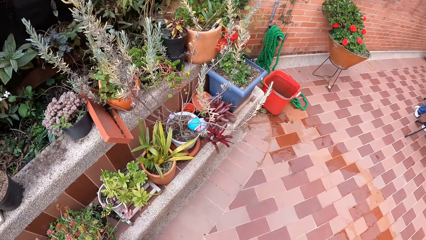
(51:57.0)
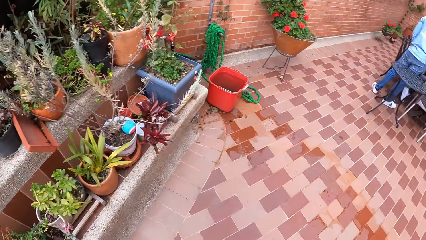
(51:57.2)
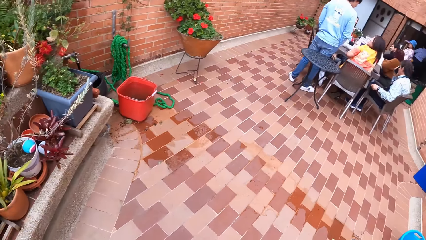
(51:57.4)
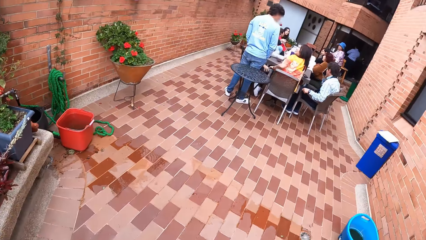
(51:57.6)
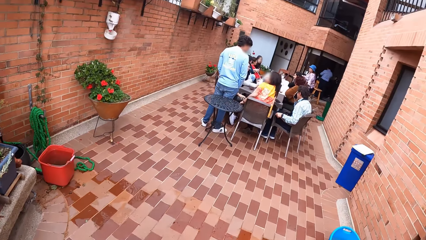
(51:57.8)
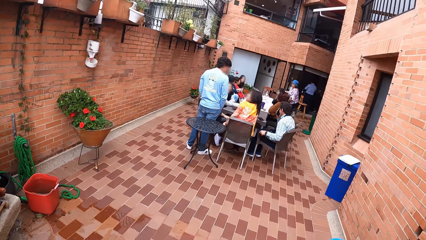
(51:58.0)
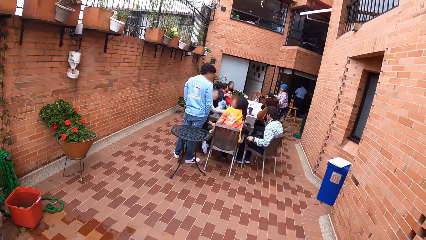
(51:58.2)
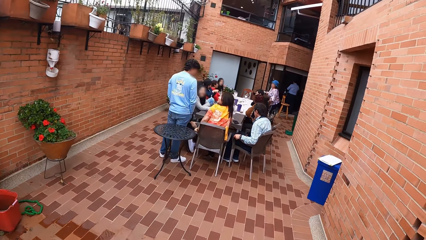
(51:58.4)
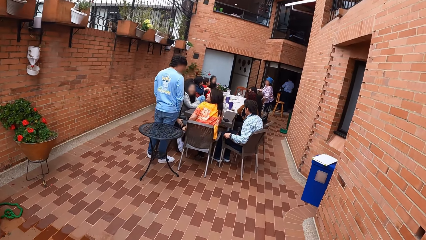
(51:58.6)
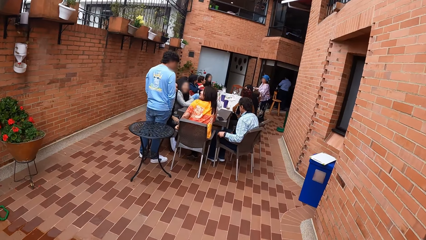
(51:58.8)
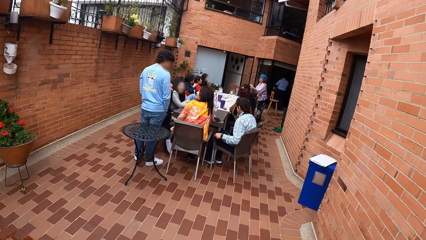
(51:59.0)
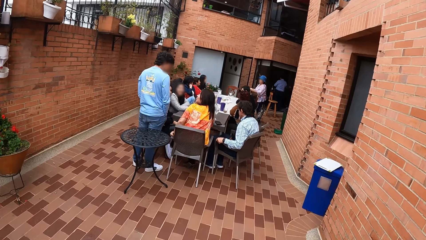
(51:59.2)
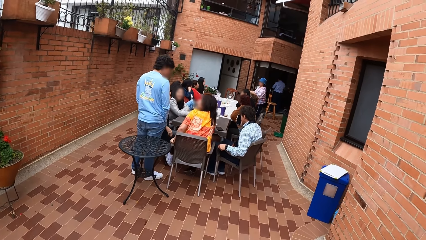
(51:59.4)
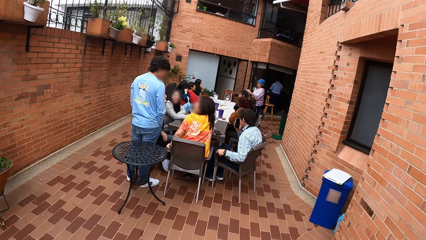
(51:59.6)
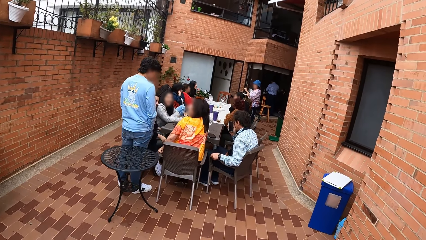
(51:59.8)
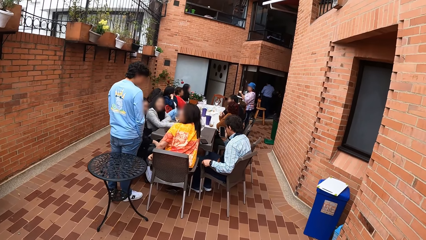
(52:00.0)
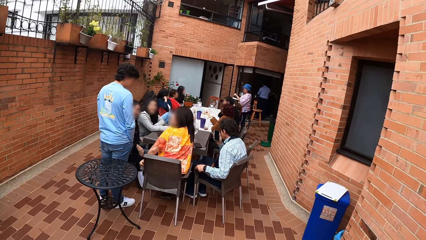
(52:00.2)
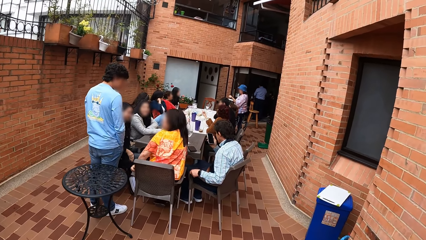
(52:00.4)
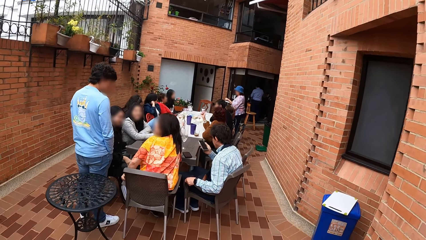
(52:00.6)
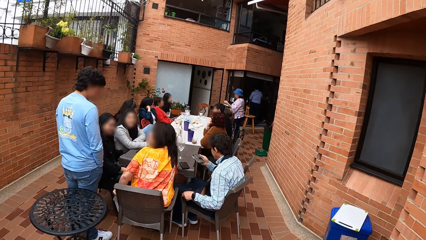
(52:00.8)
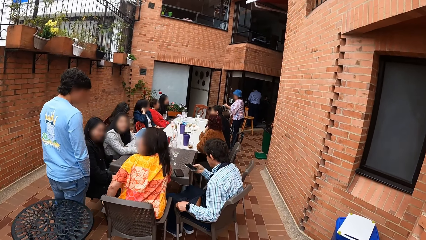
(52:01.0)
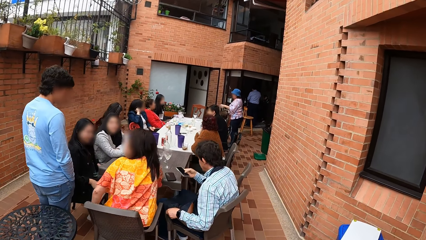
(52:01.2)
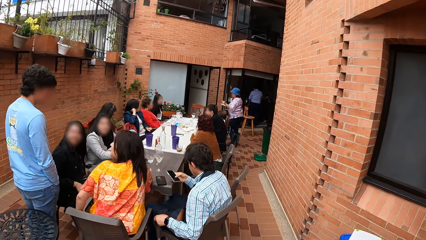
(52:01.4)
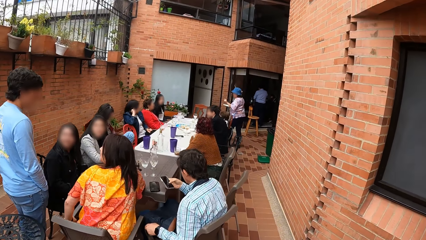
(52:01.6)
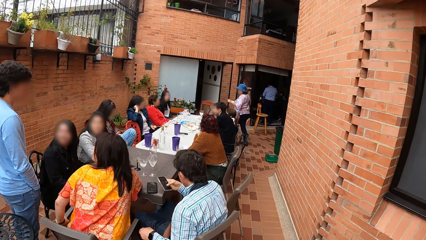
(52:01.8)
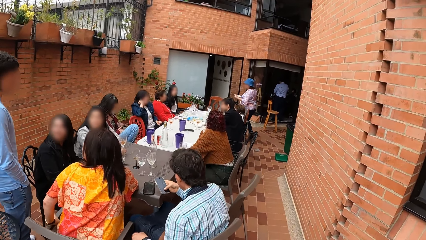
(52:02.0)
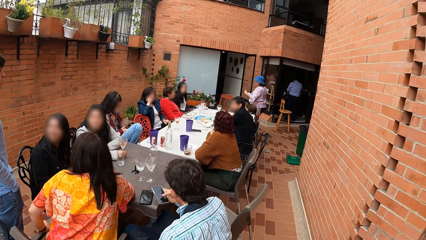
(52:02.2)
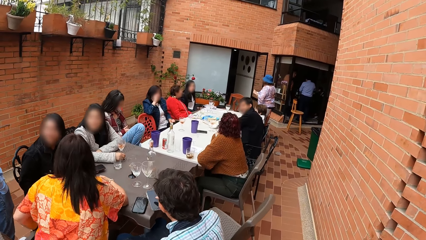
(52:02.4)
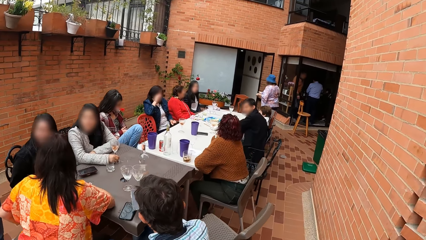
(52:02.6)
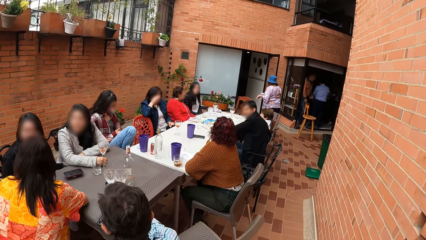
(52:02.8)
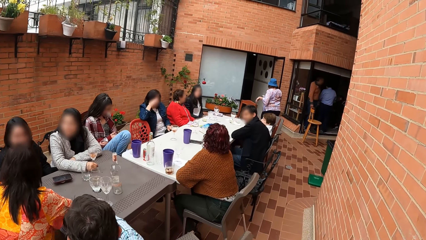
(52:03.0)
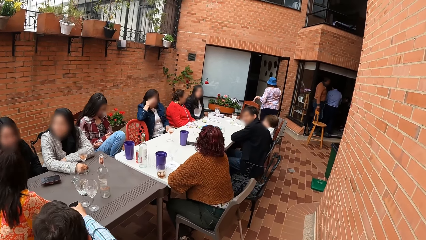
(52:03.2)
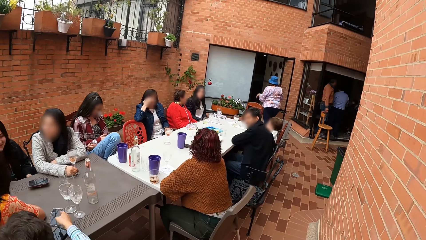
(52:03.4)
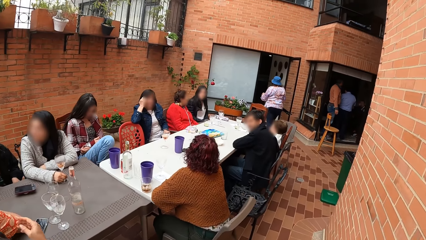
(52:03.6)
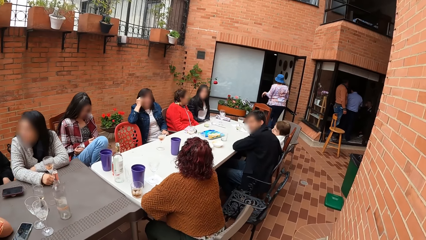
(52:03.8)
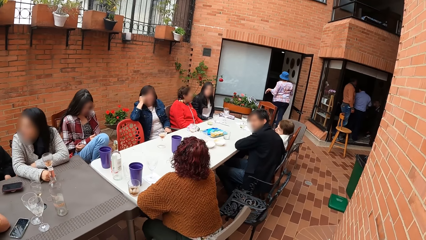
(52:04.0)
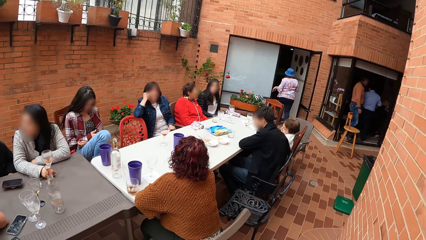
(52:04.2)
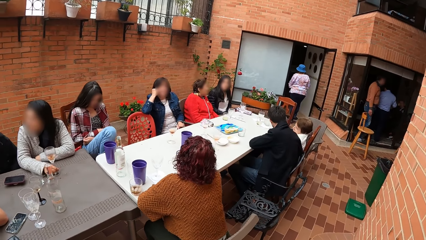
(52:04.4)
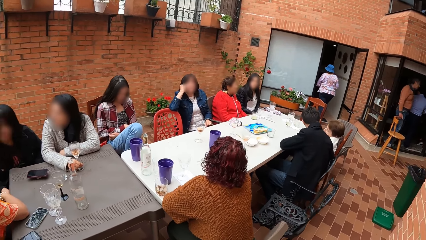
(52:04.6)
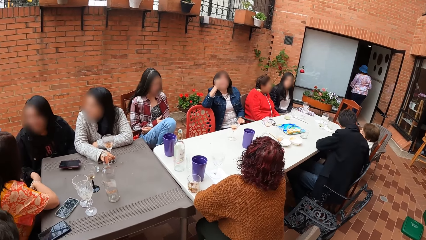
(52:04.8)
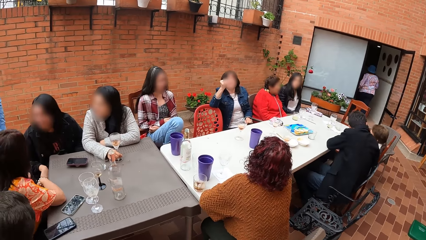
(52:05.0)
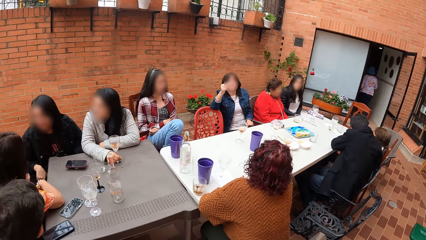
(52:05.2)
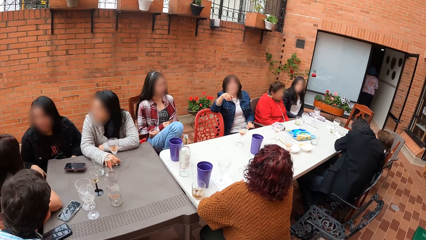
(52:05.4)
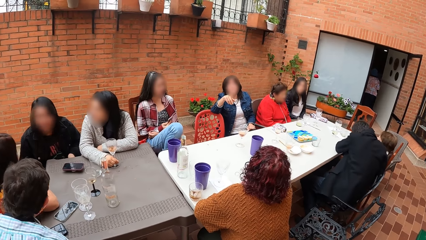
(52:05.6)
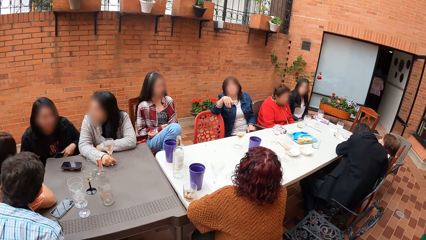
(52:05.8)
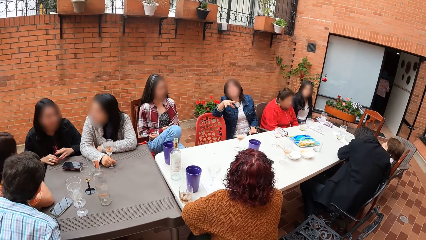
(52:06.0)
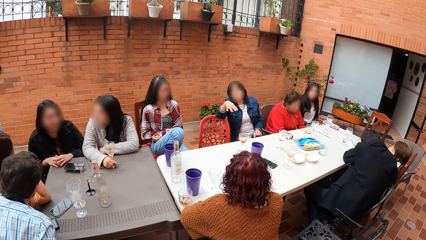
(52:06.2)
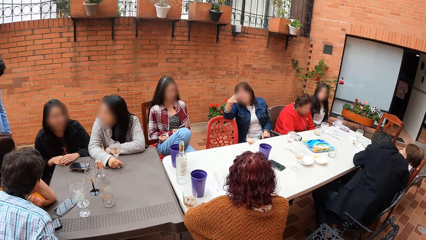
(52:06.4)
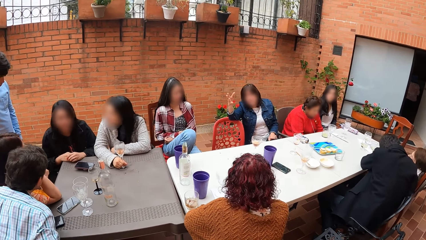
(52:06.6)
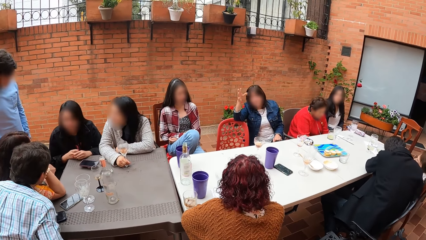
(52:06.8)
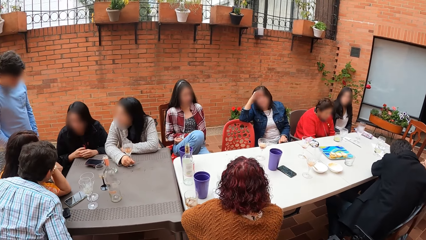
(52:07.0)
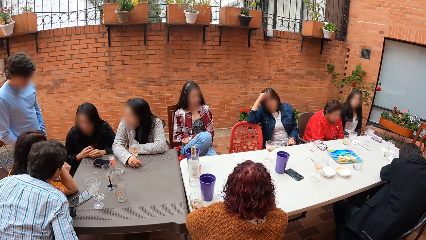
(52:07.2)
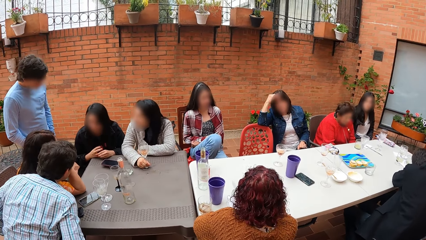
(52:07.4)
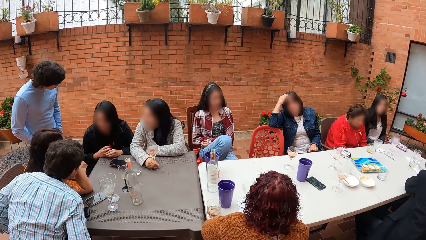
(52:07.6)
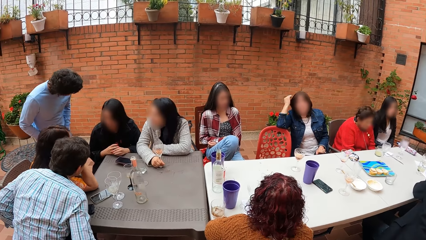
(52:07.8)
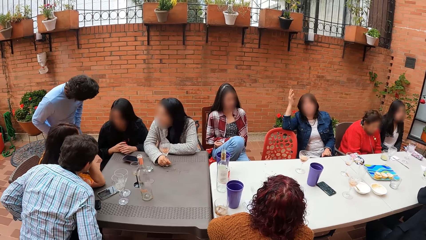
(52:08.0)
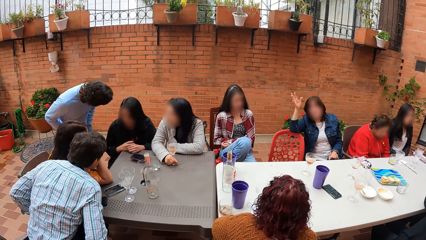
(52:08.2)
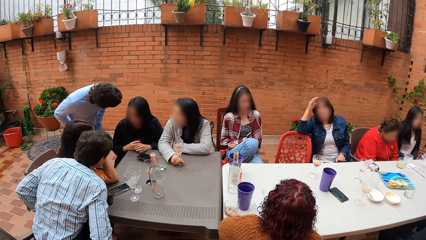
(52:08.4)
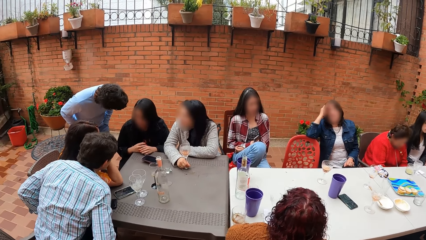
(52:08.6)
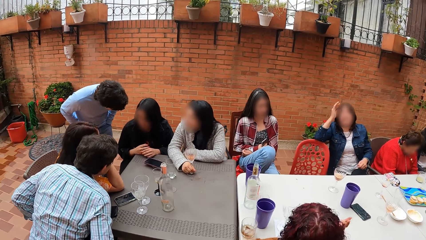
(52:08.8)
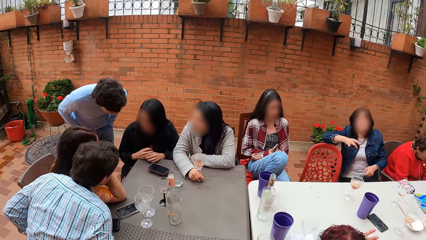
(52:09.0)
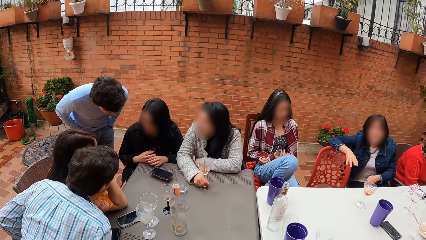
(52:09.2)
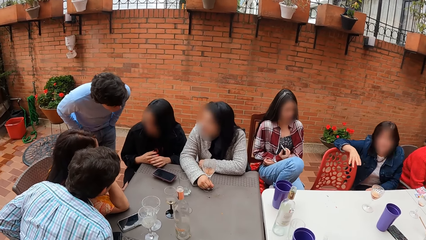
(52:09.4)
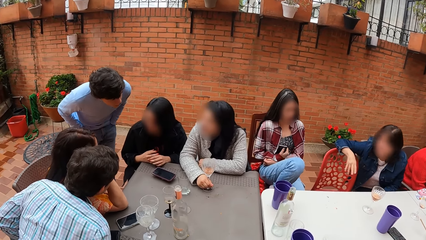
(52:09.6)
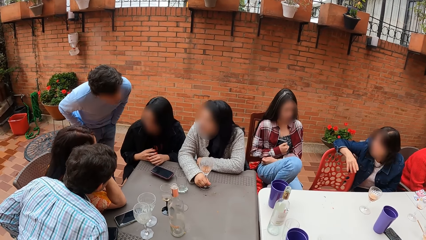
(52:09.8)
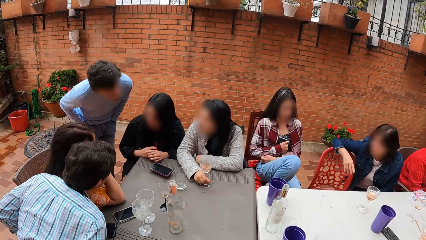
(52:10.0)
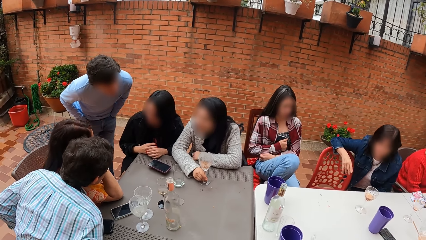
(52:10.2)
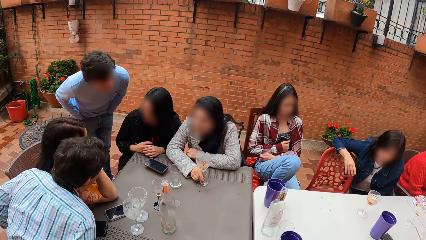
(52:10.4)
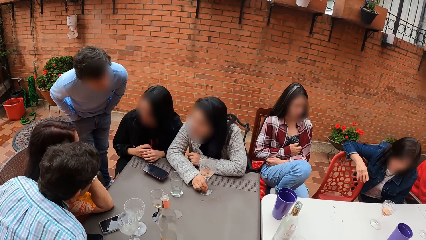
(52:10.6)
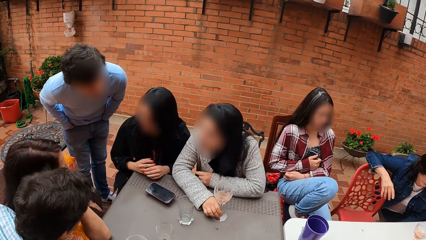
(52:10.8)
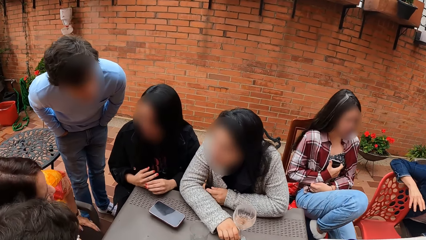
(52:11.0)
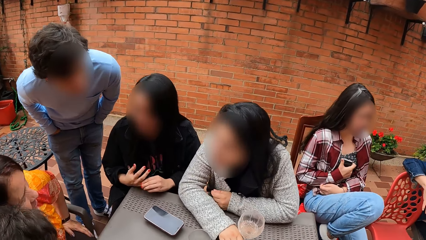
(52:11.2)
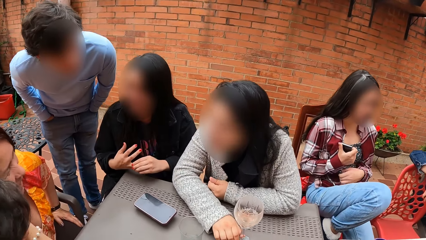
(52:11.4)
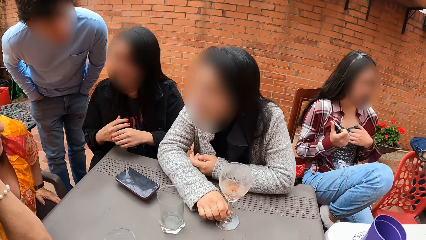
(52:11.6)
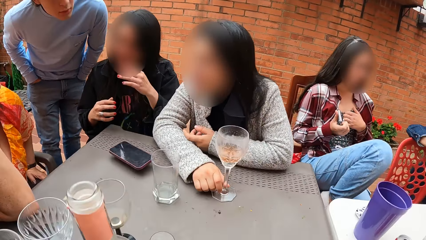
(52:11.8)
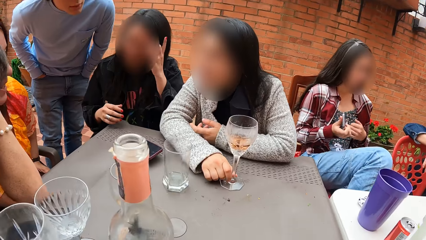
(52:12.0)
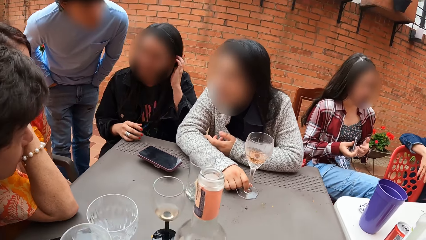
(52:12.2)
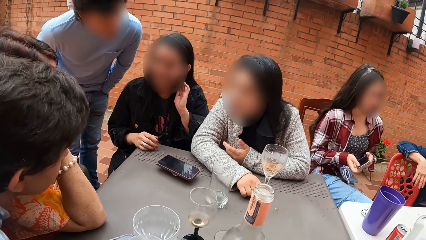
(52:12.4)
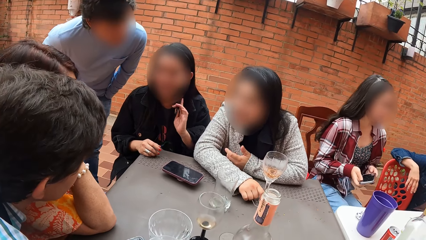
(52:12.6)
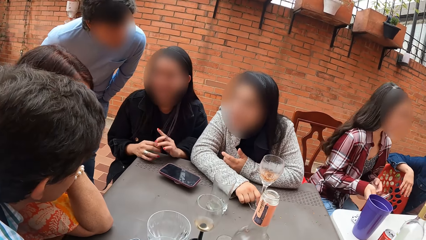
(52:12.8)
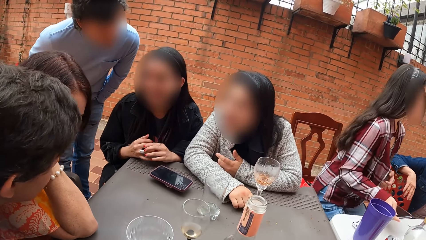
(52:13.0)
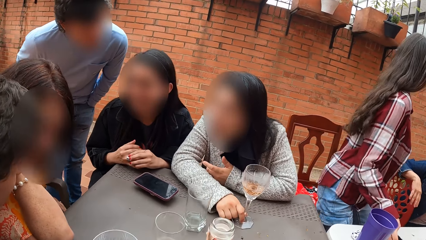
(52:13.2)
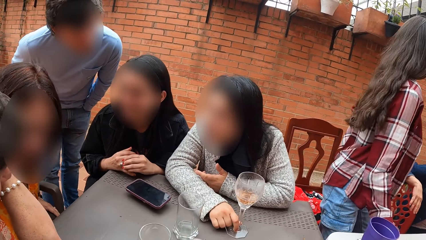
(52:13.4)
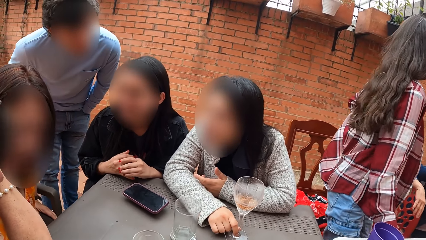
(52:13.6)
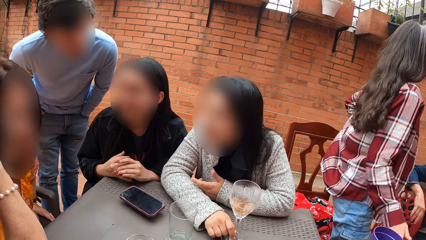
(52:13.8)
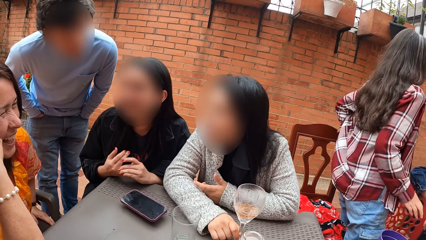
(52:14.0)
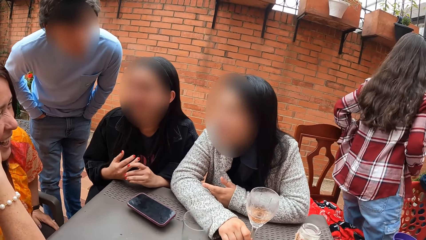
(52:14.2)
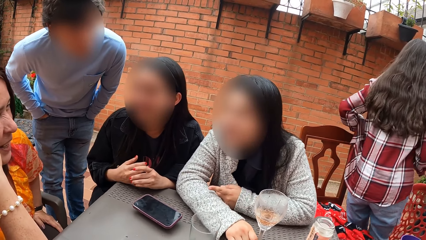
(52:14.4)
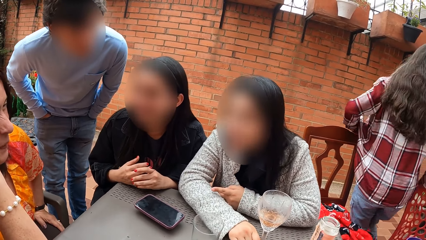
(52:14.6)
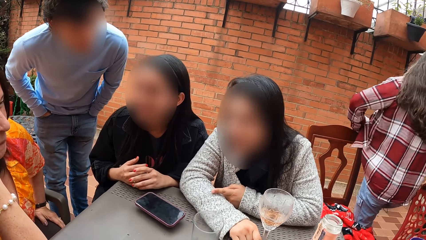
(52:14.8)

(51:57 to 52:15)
A man converses with a woman. Another woman rubs her right lap with her right palm. Another man operates his mobile phone with his right hand. The camera wearer walks in the balcony. A third woman holds a glass cup on the table with her right hand. The camera wearer stands by the table. The third woman puts both hands on the table. The first man interacts with a fourth woman. The camera wearer pulls the seat and sits at the table. The fourth woman rubs her ring in her right finger with her left hand. She touches her hair with her left hand. She rubs her ring in her right finger with her left hand.
